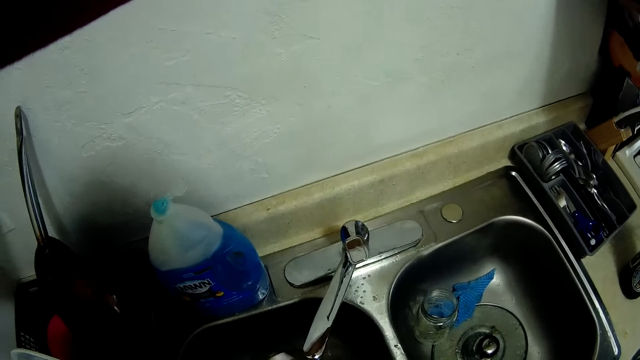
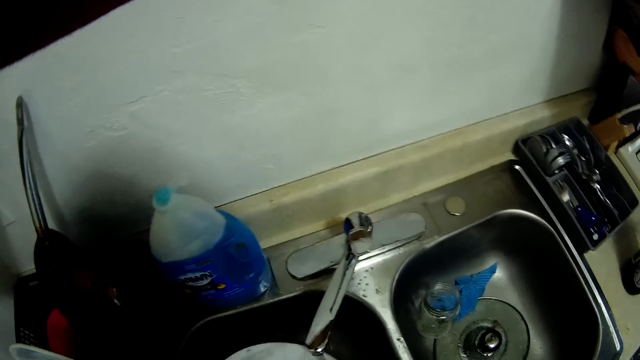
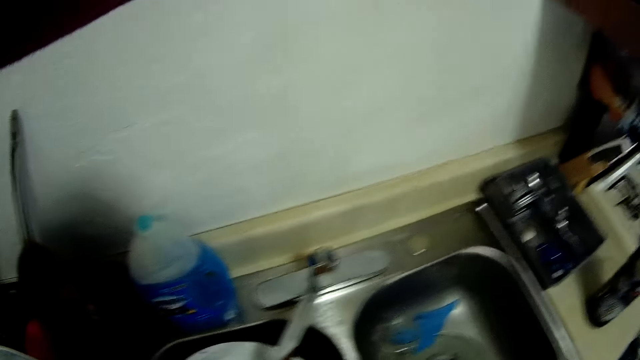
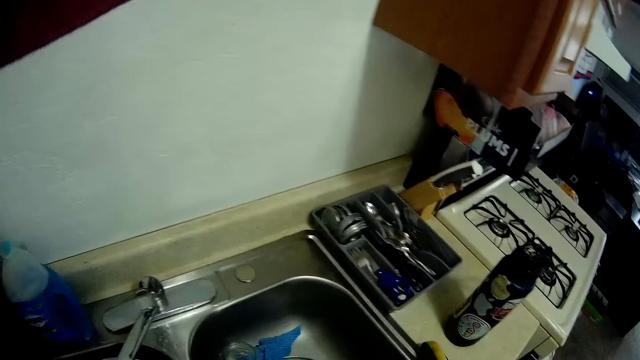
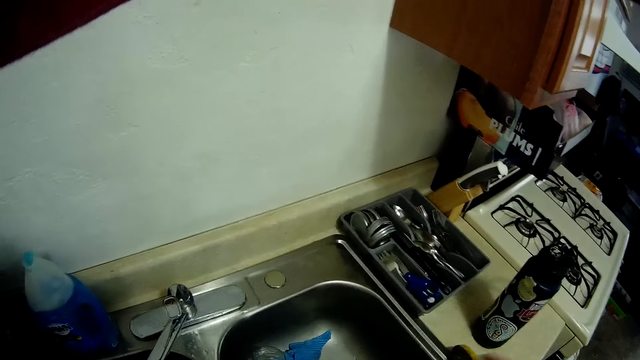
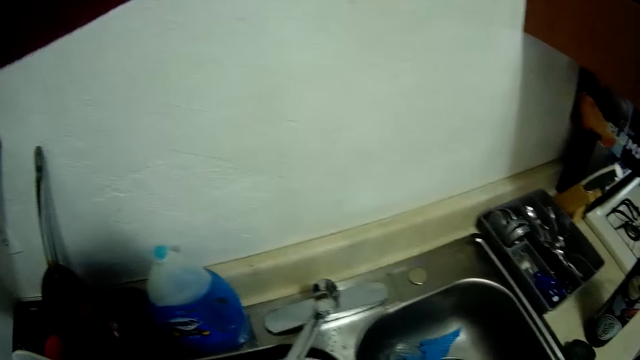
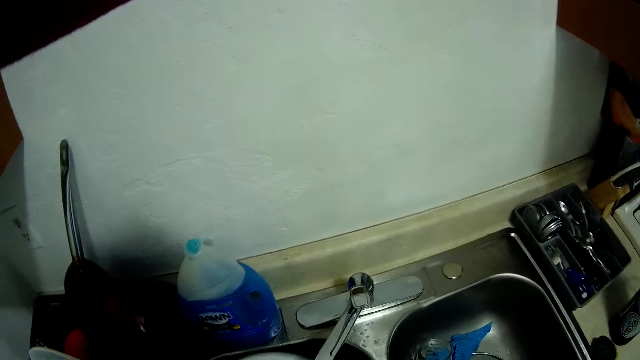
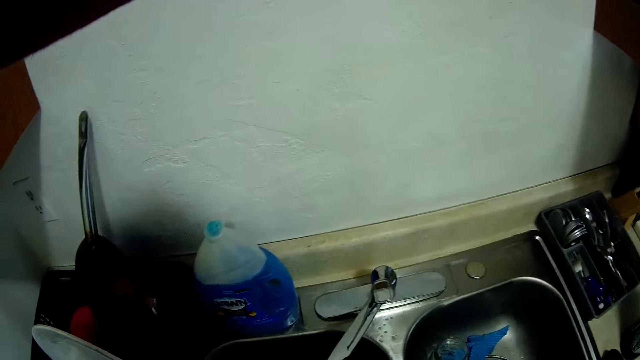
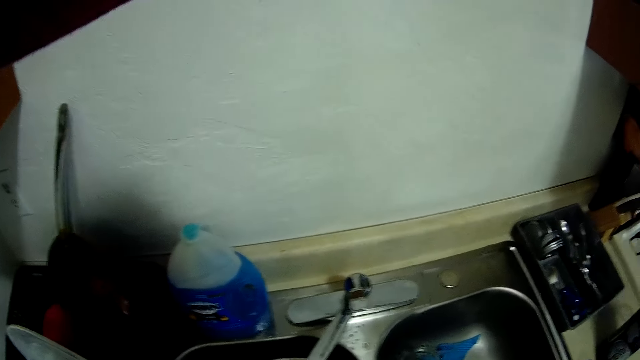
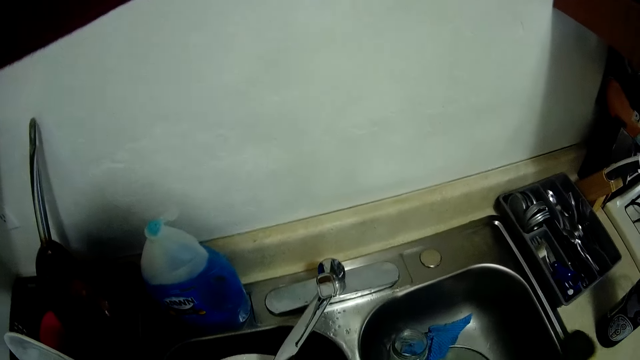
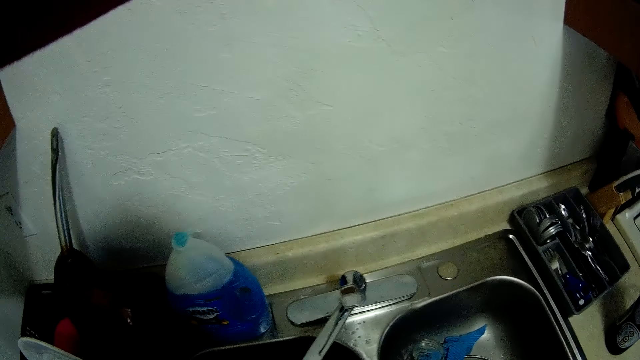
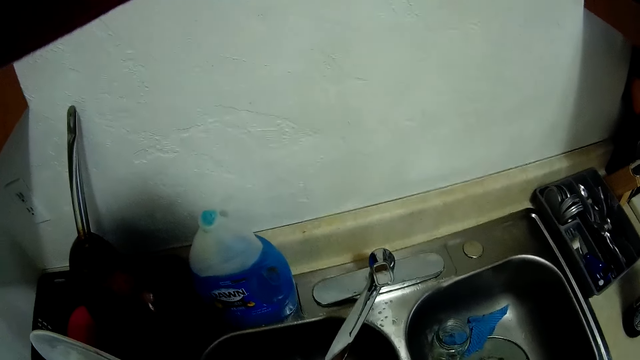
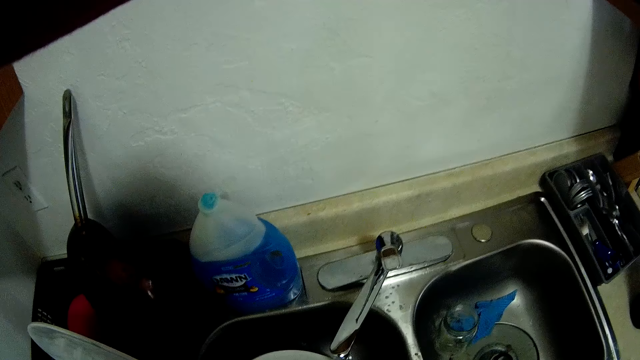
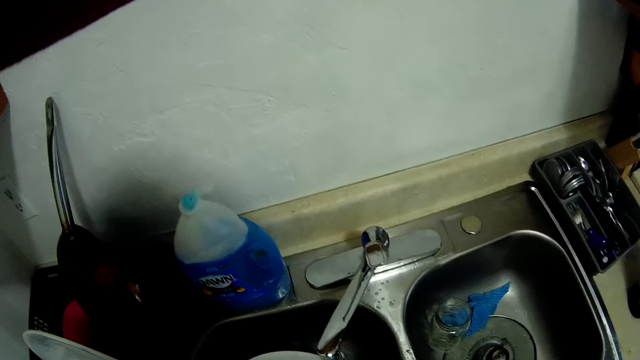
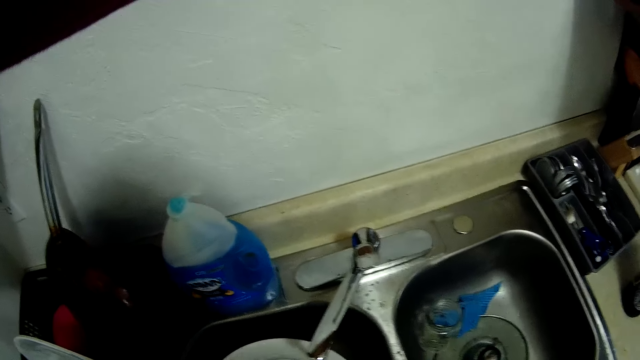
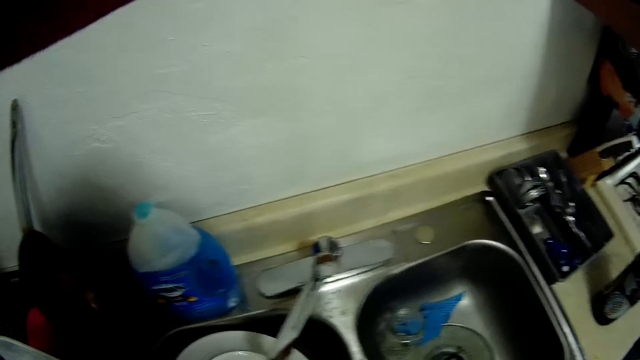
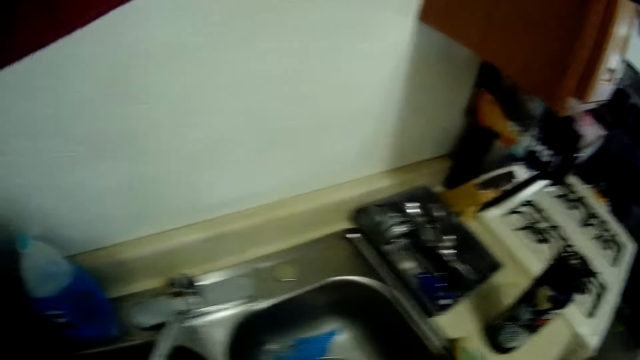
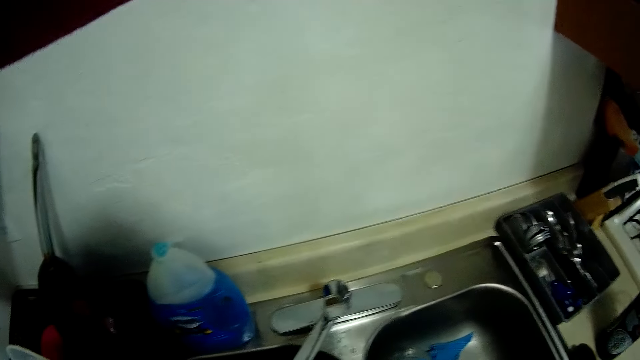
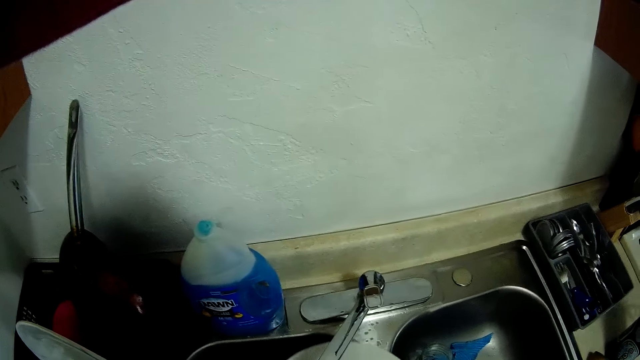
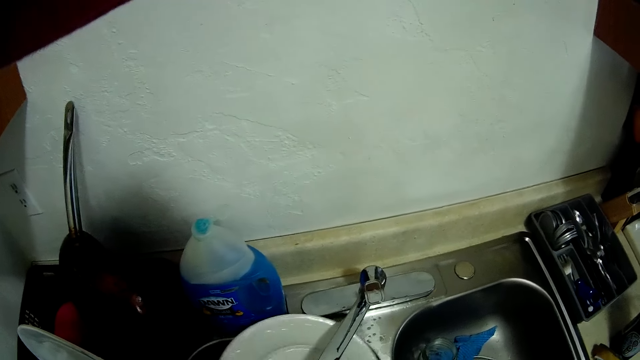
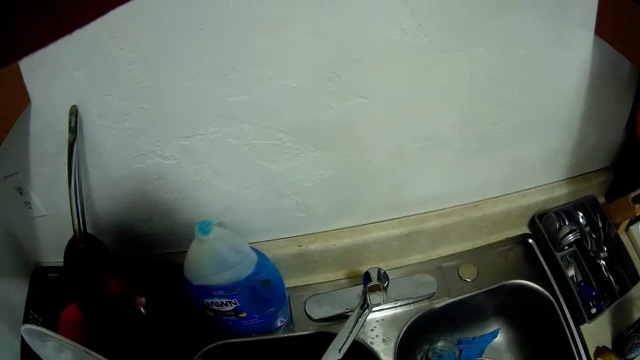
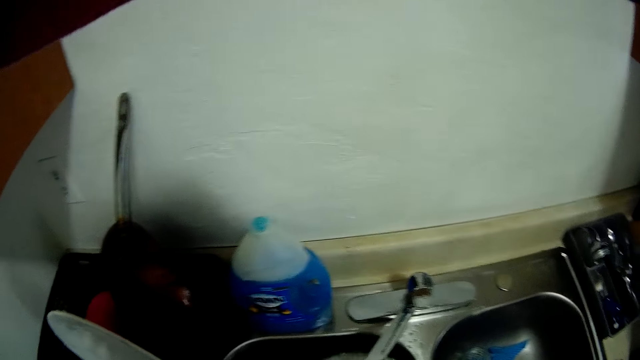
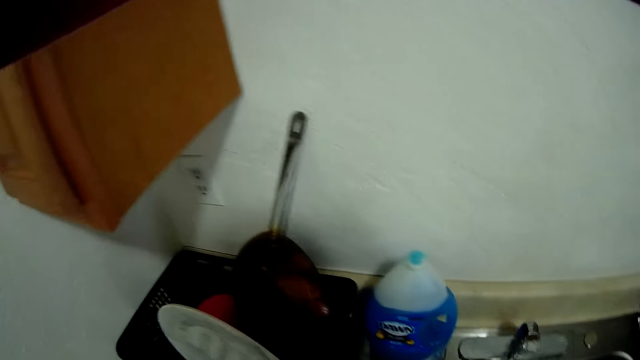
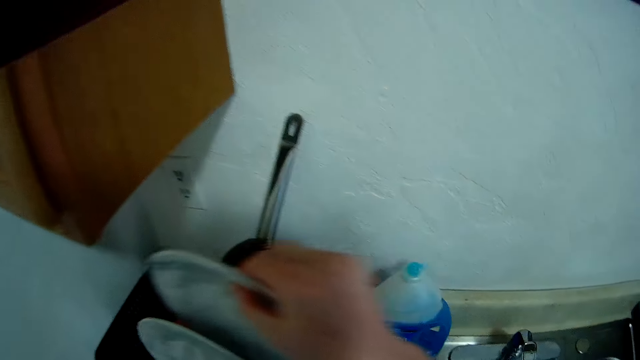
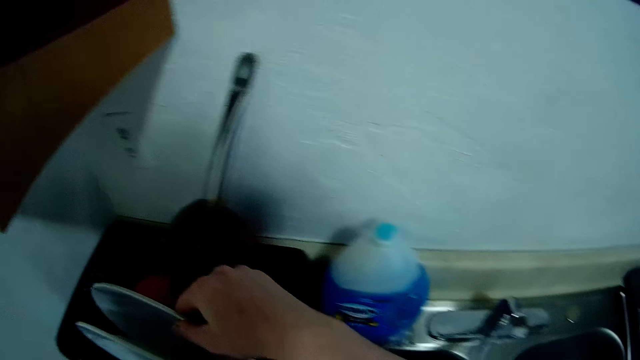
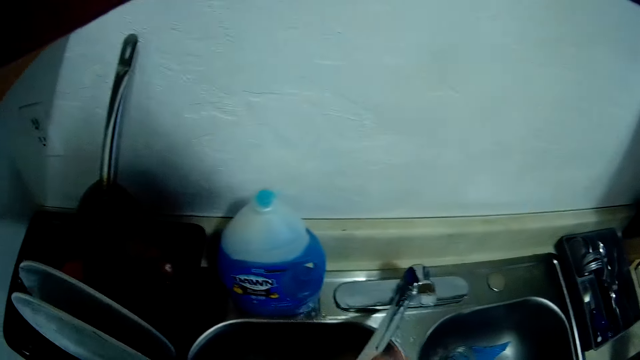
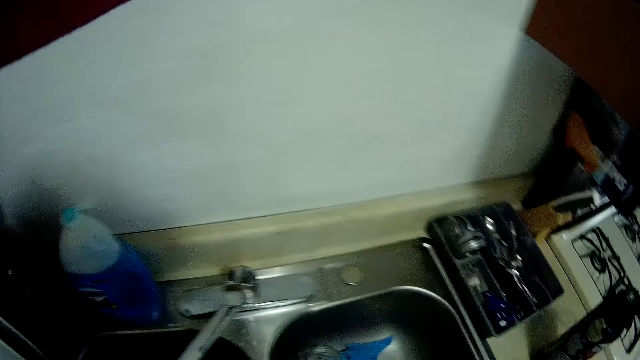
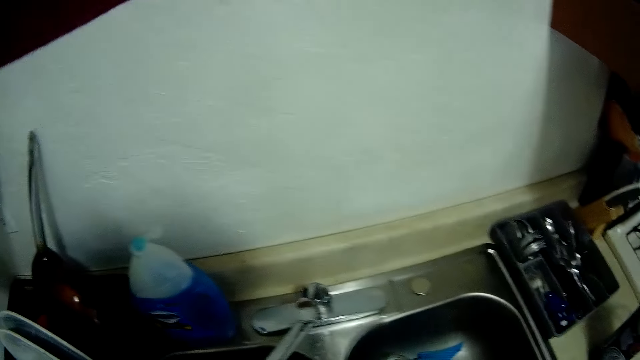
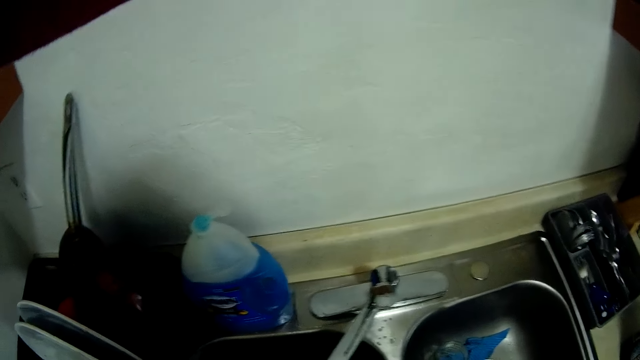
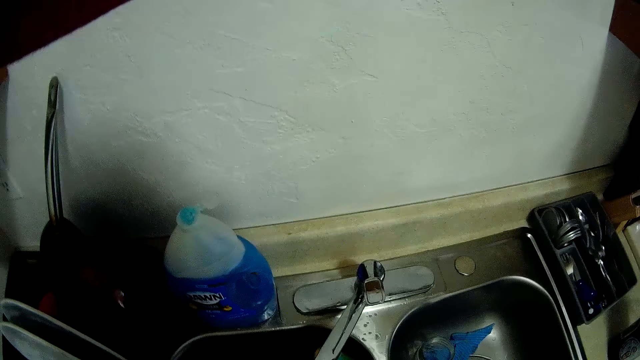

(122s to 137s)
The camera wearer drops a sponge or washing brush on the countertop with his right hand. He washes the plate. He drops the plate inside the basket with his right hand.

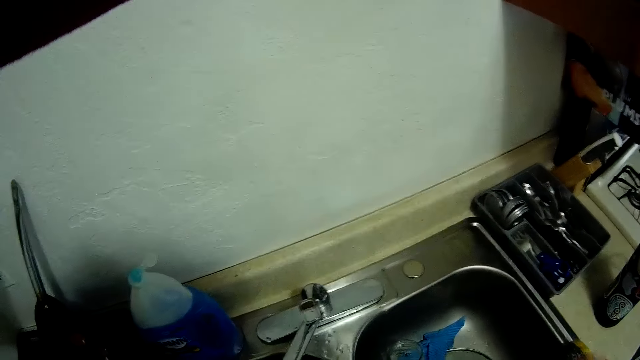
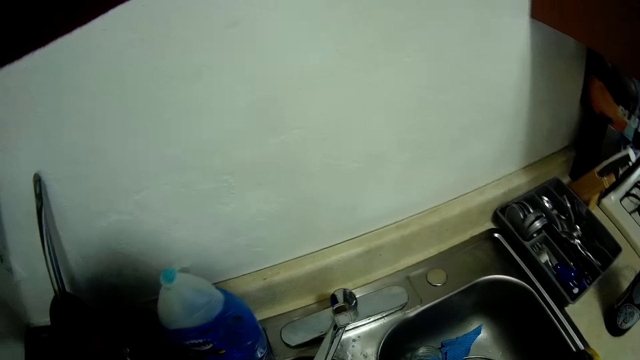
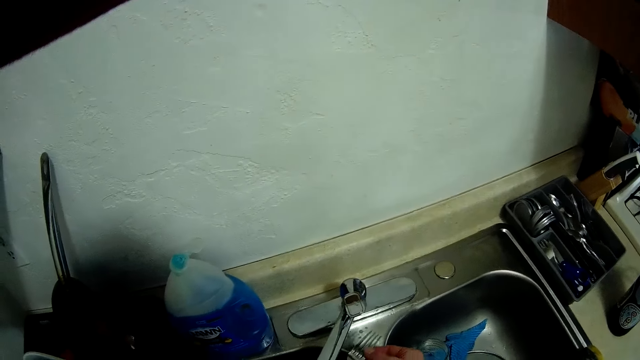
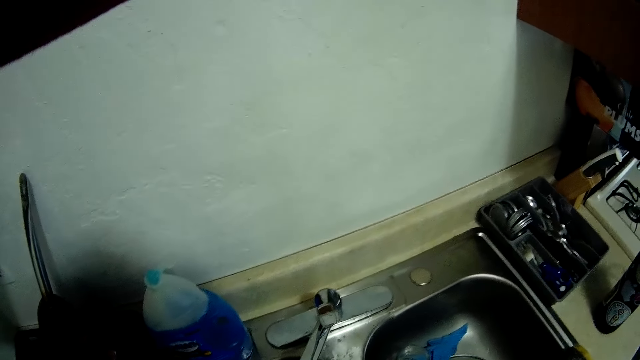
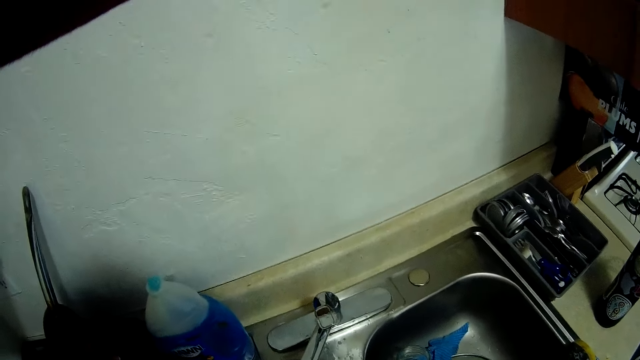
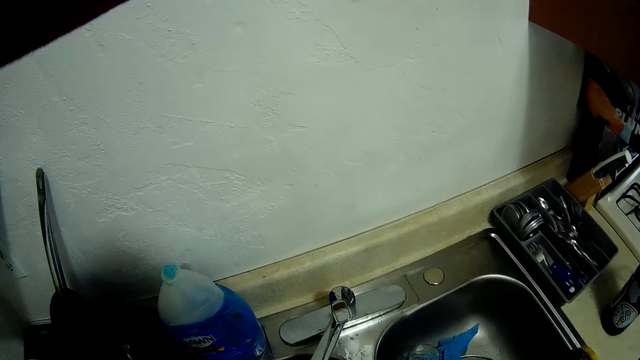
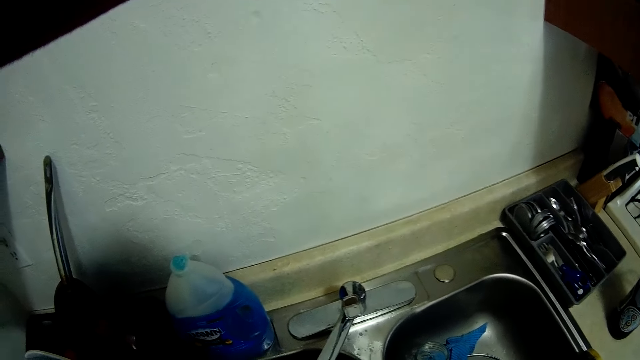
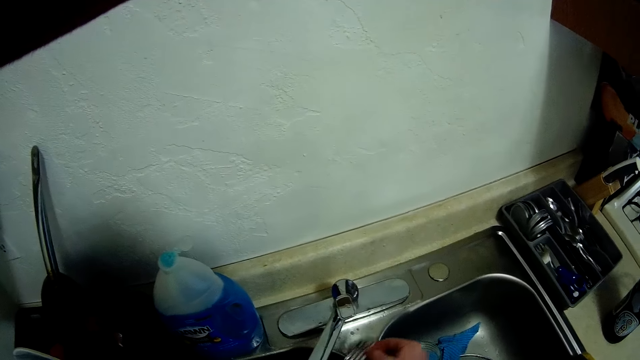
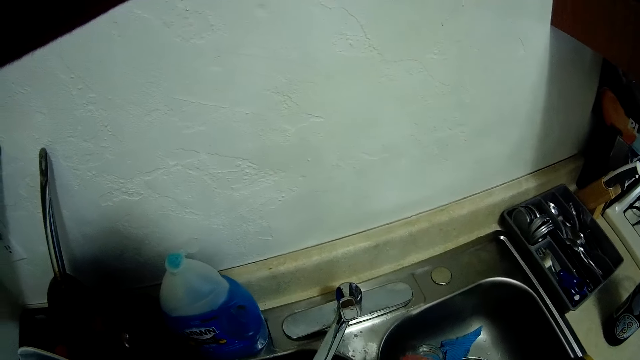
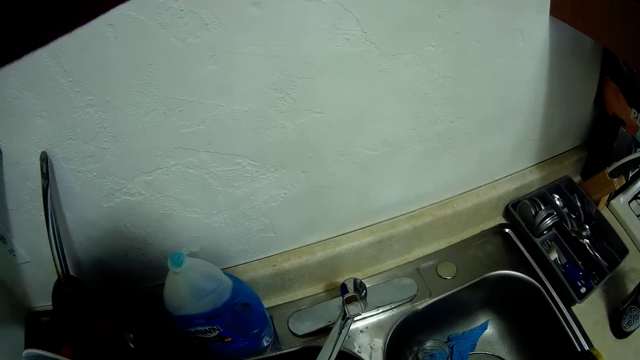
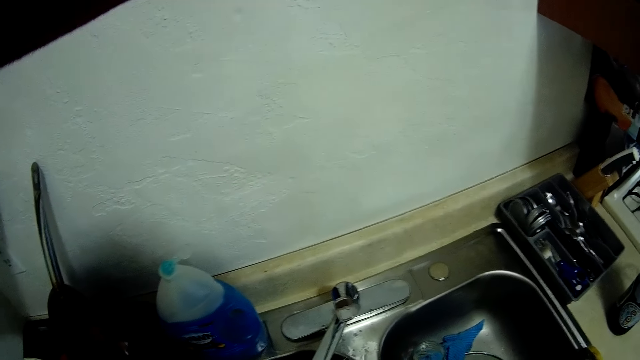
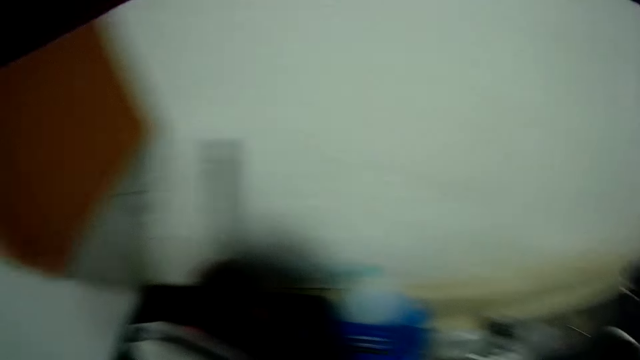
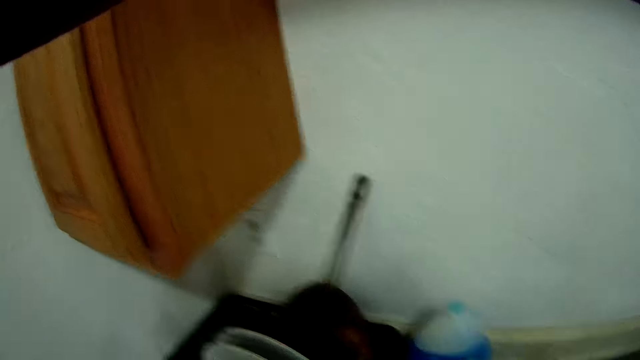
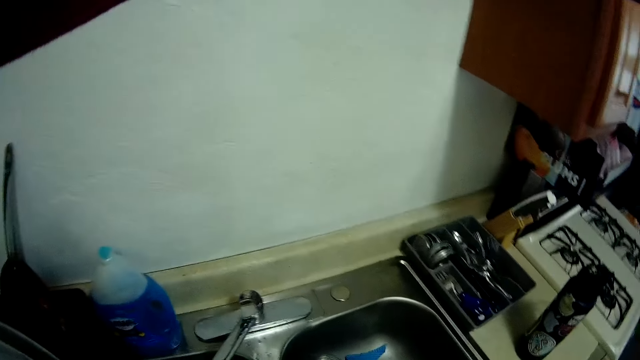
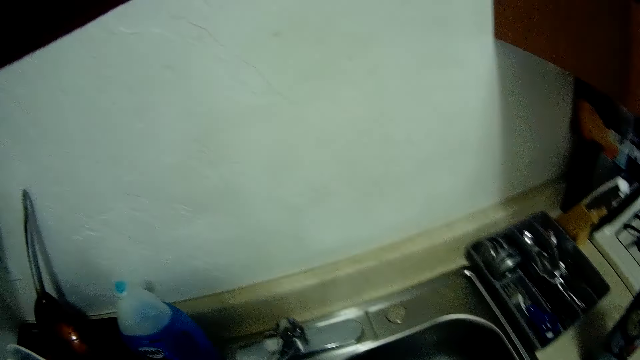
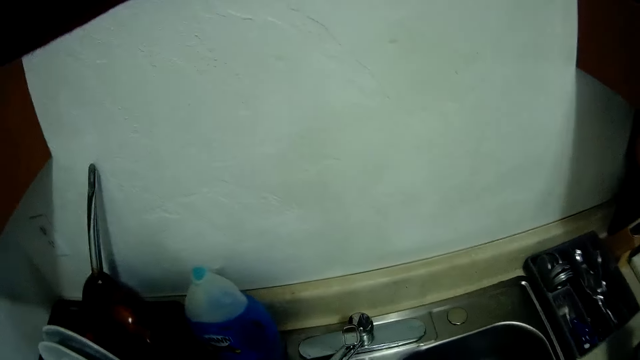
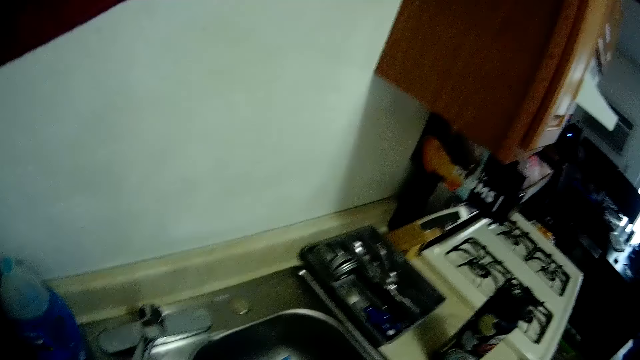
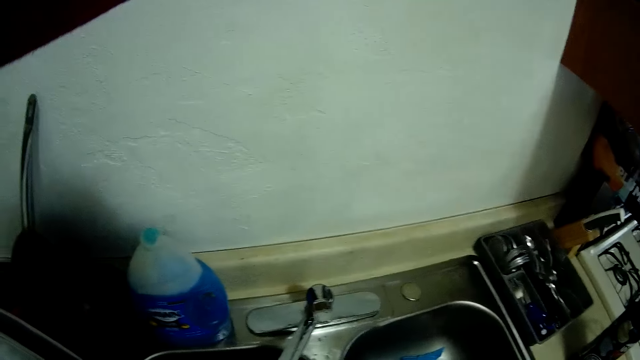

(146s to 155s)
The camera wearer holds a spoon with his right hand. He washes the fork.
